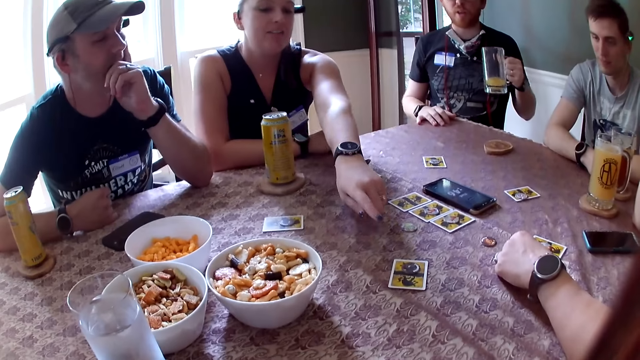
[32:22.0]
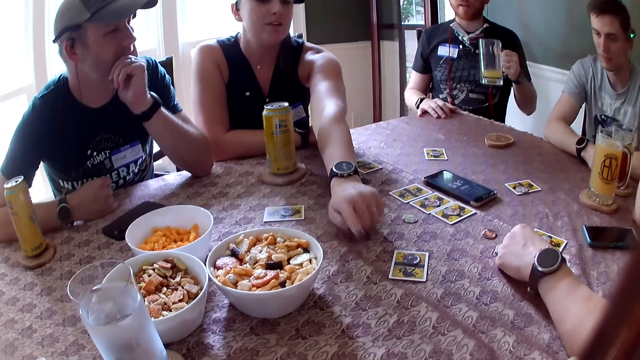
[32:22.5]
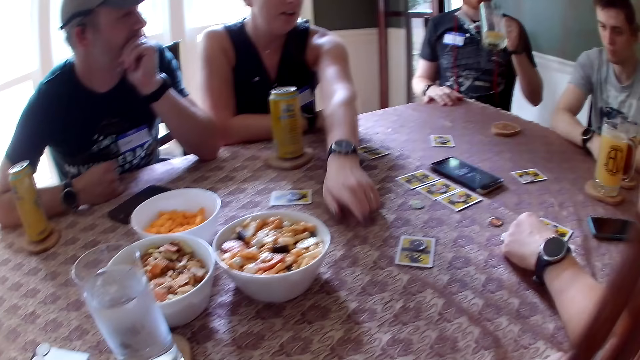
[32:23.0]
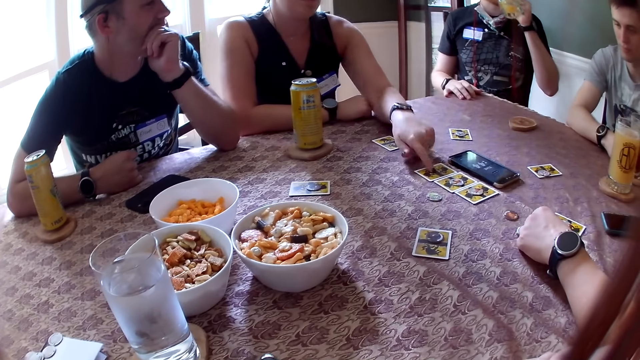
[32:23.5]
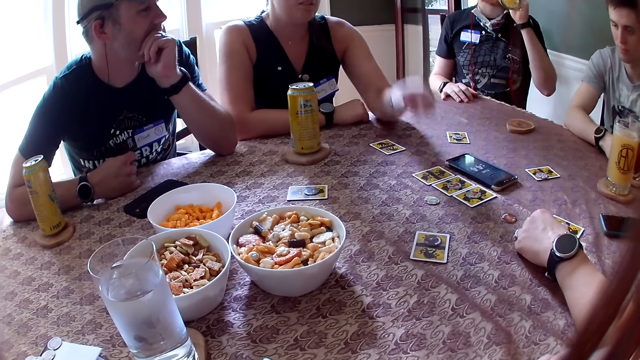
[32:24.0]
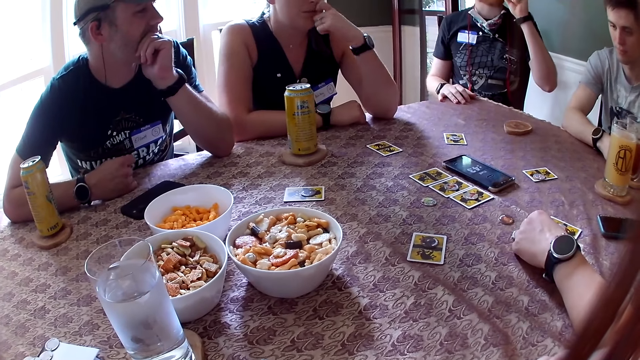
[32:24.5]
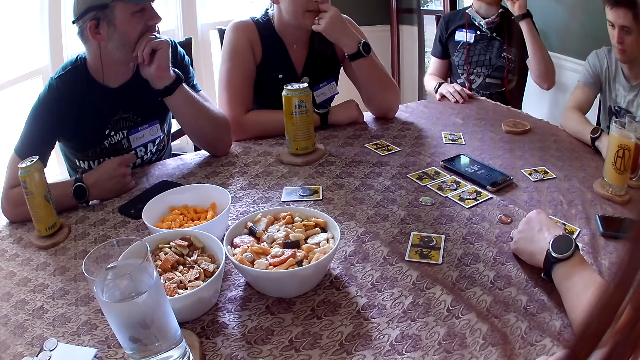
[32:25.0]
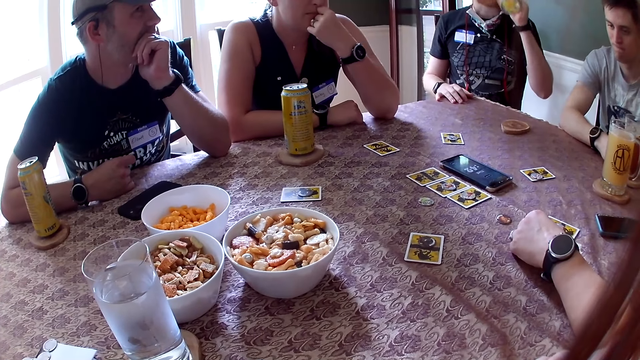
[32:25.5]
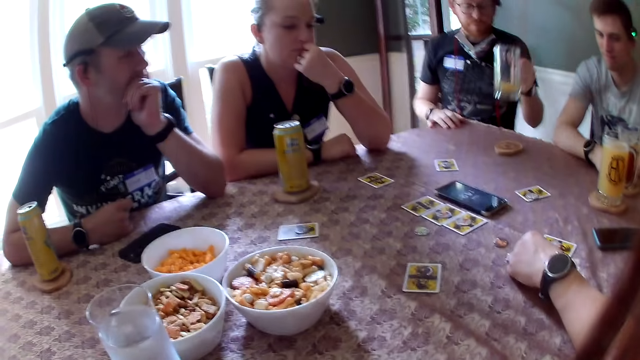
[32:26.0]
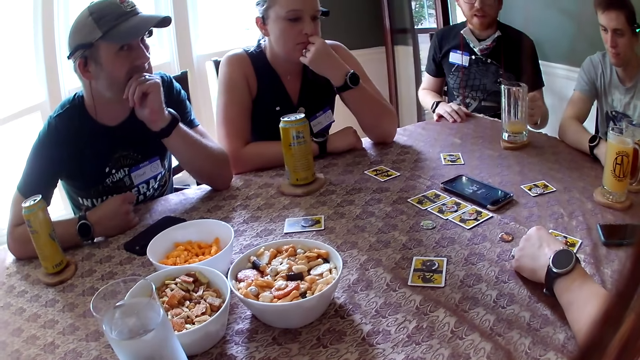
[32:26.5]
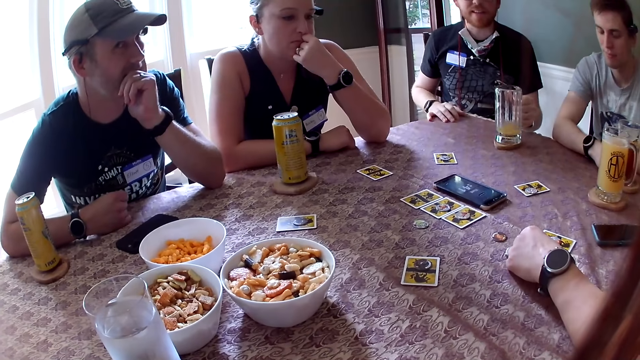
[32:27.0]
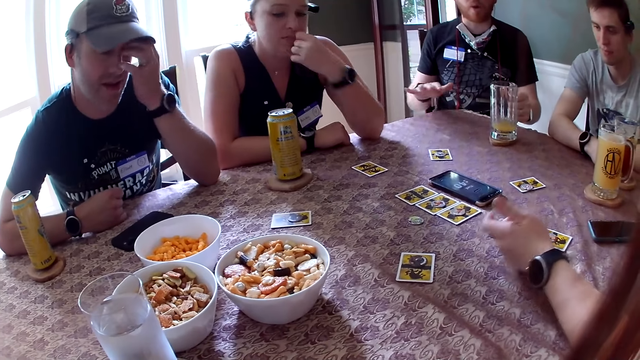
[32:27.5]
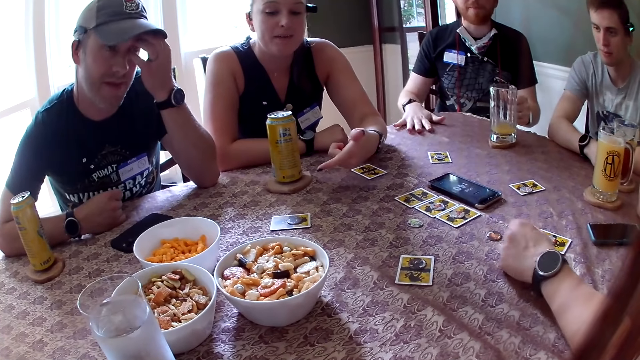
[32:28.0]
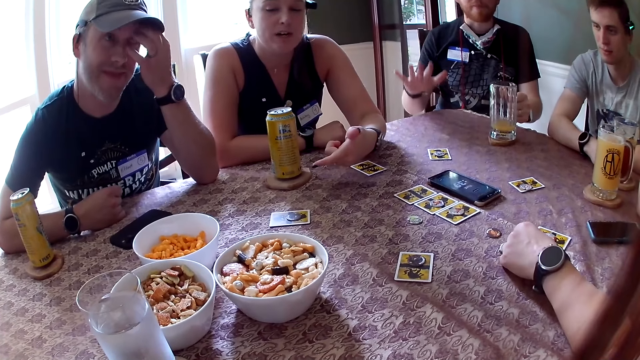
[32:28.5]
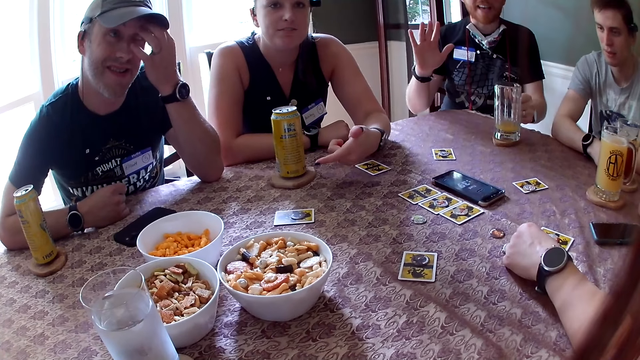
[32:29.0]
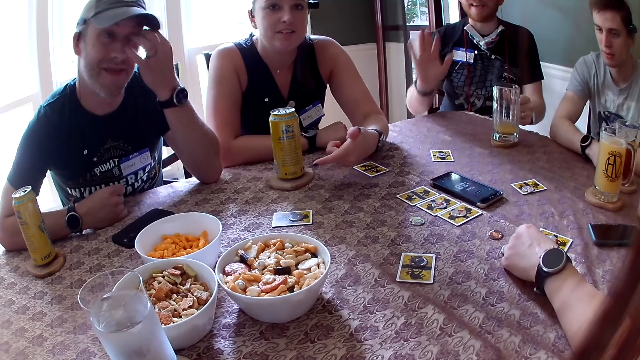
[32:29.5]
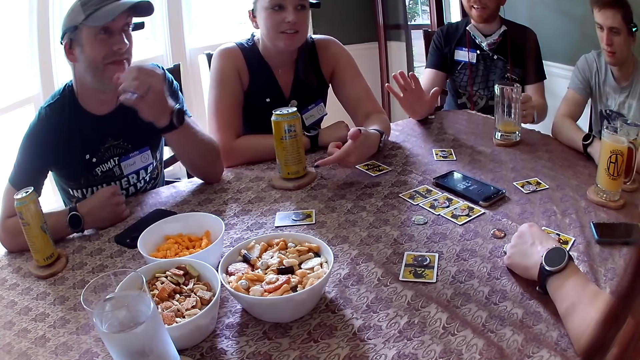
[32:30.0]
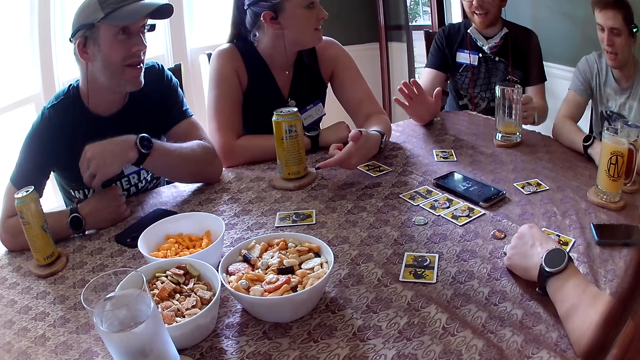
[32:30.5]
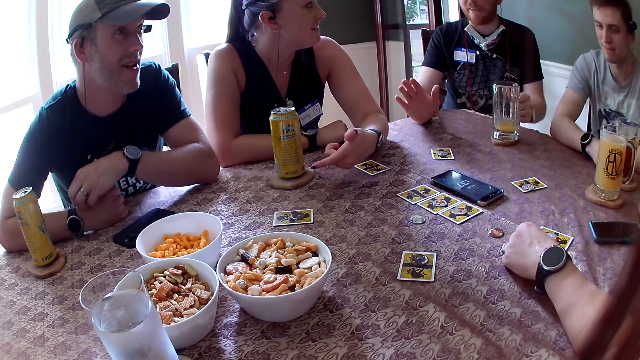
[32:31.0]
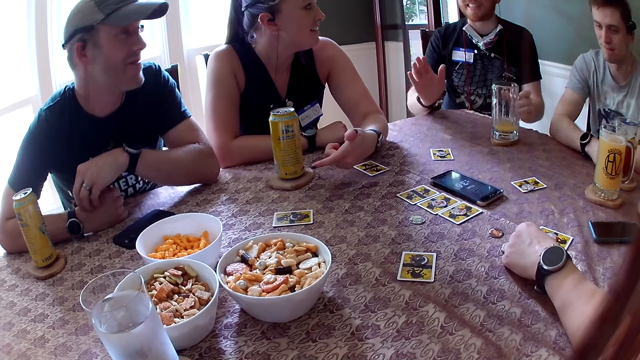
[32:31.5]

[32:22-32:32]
A woman taps on the table with her left hand. A man drinks from the glass with his left hand. The woman taps on a card with her left hand. She touches her face with her left hand. The camera wearer interacts with everyone in the apartment. Someone looks at the card. The man drops the glass on the table with his left hand. He interacts with everyone. Another woman interacts with everyone in the apartment. The first woman interacts with everyone in the apartment. The man drops his right hand on the table. Another man touches his head with his left hand. The first man raises his right hand from the table. He drops his right hand on the table. He talks to someone.

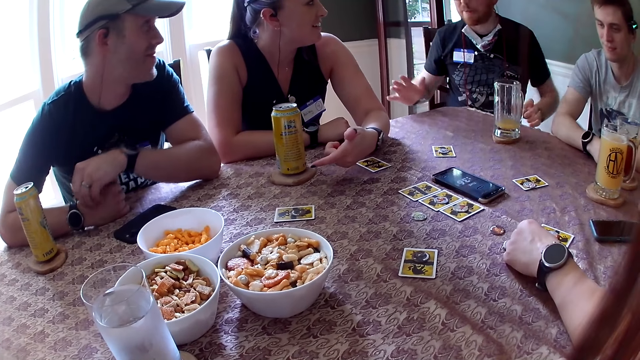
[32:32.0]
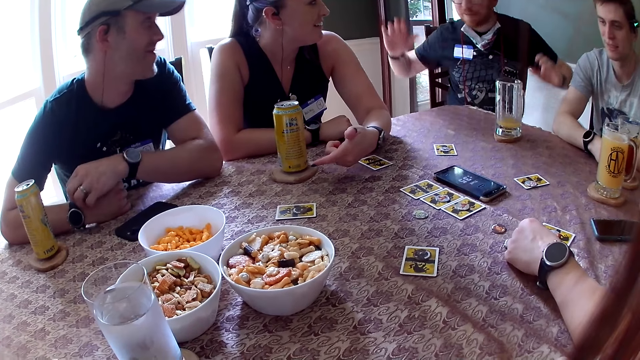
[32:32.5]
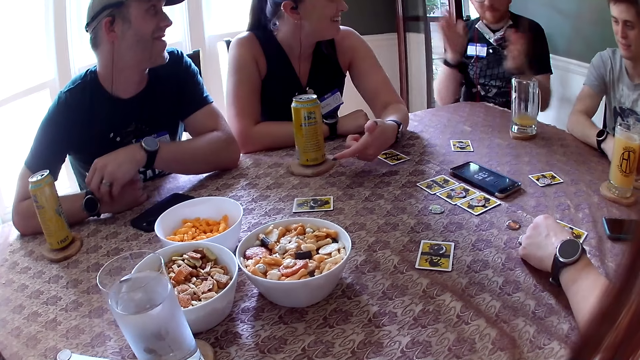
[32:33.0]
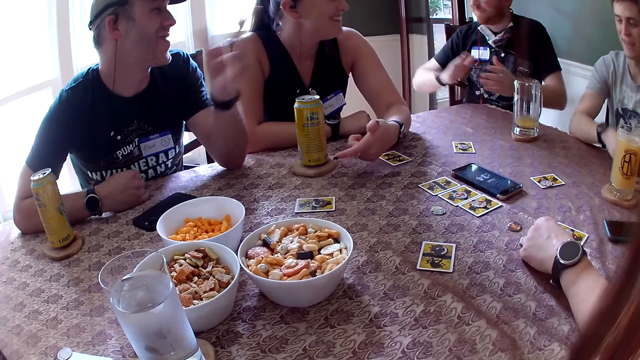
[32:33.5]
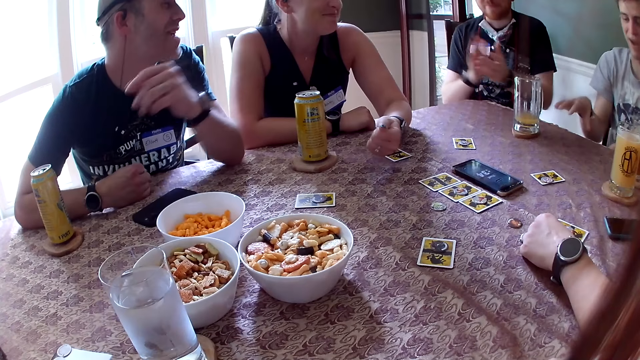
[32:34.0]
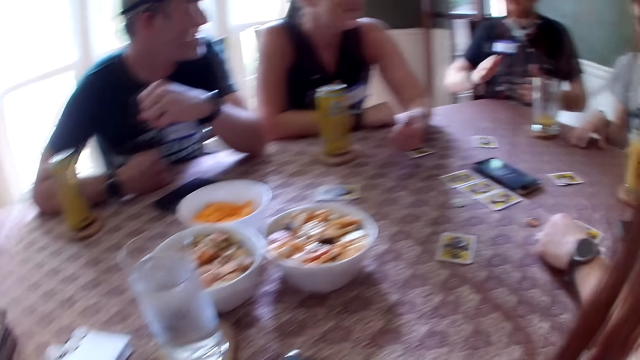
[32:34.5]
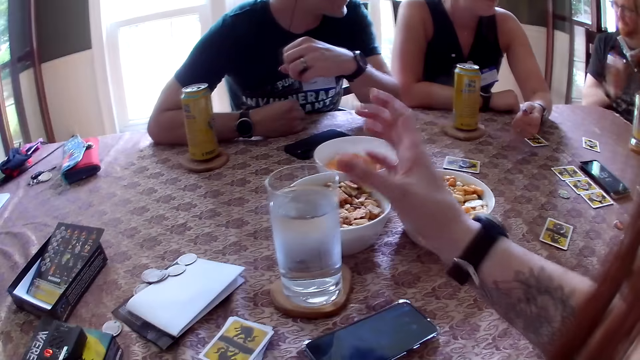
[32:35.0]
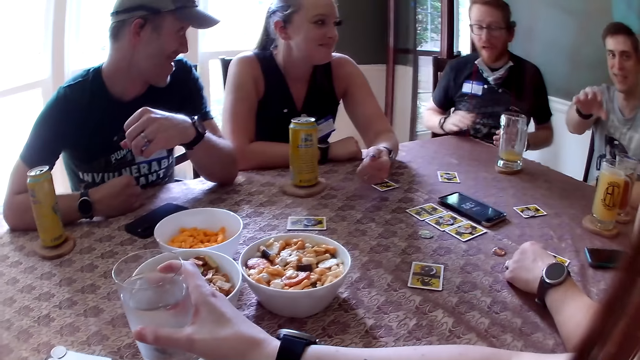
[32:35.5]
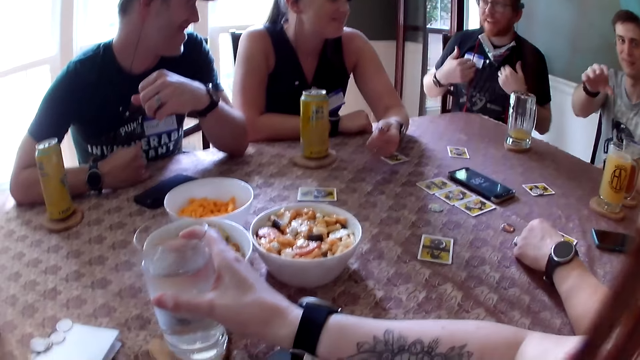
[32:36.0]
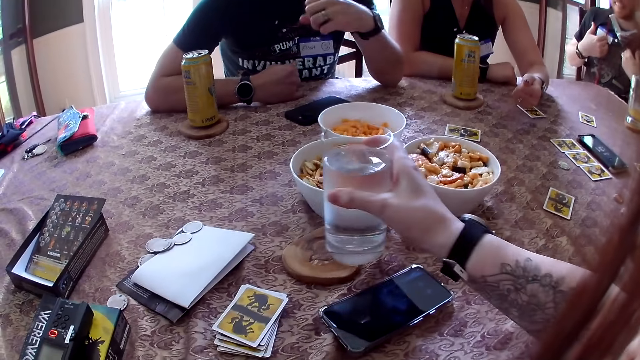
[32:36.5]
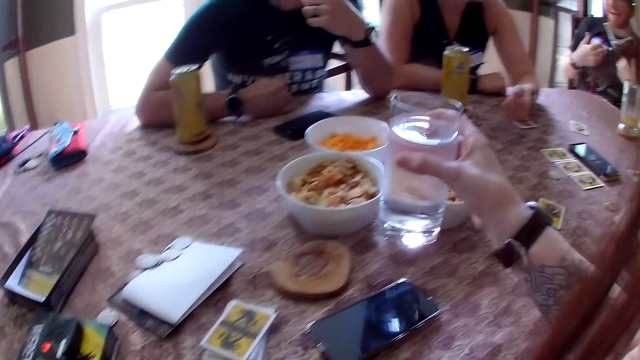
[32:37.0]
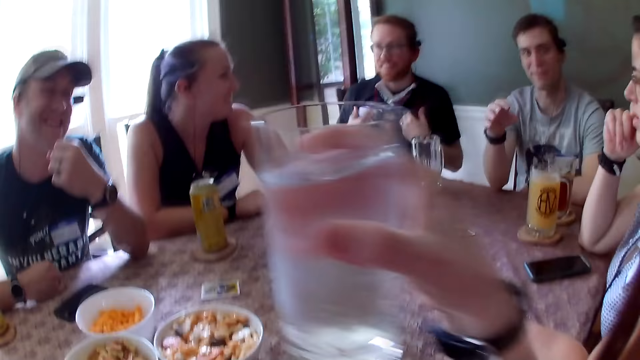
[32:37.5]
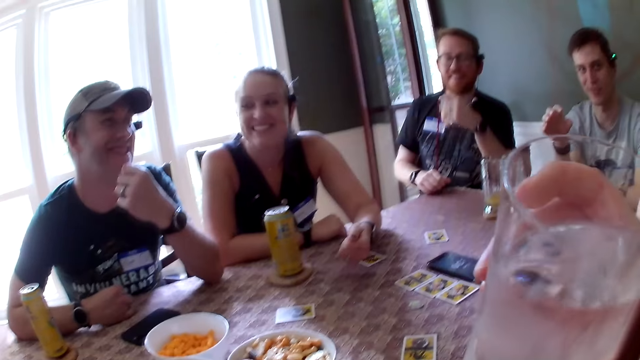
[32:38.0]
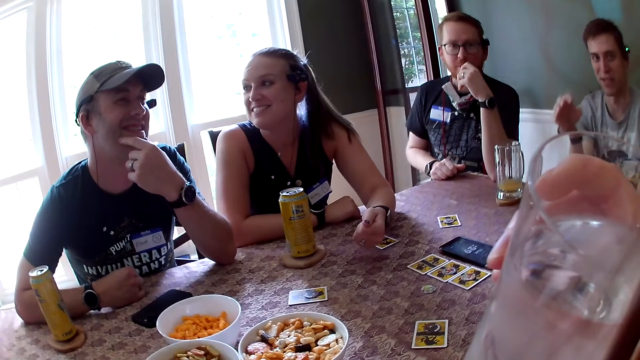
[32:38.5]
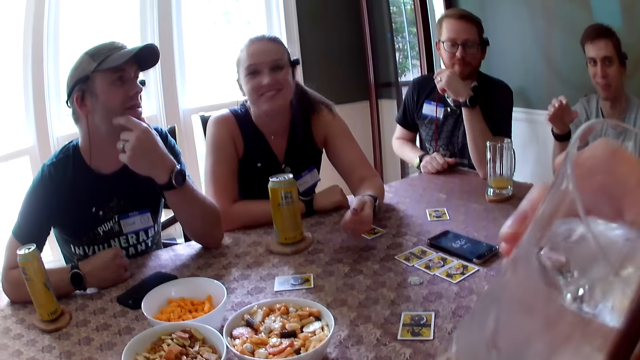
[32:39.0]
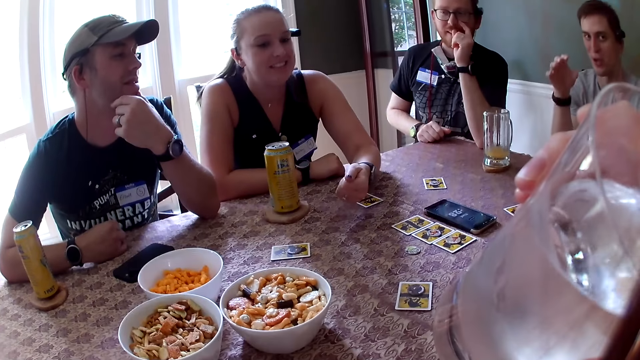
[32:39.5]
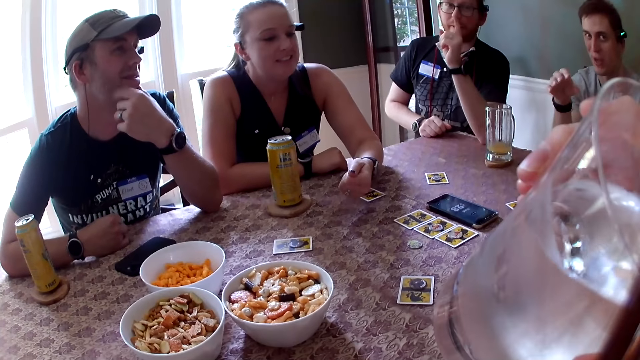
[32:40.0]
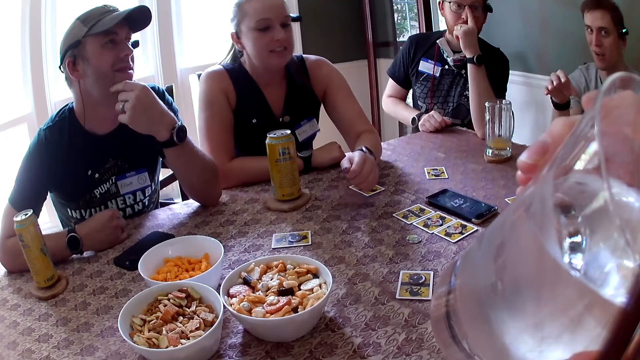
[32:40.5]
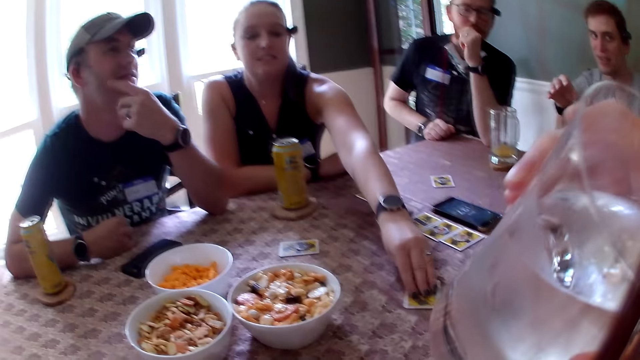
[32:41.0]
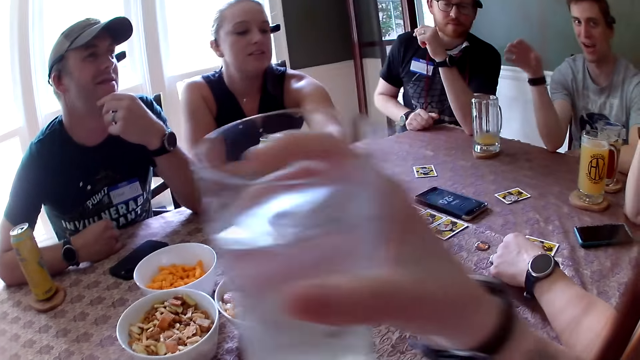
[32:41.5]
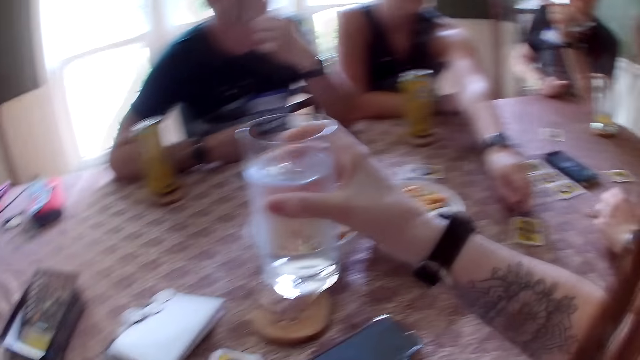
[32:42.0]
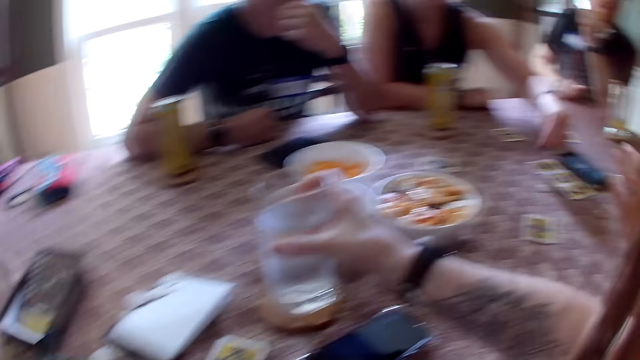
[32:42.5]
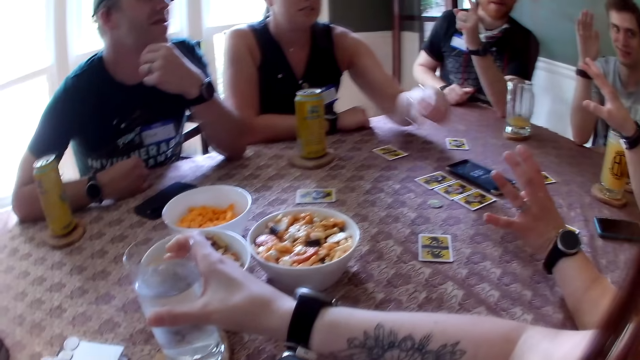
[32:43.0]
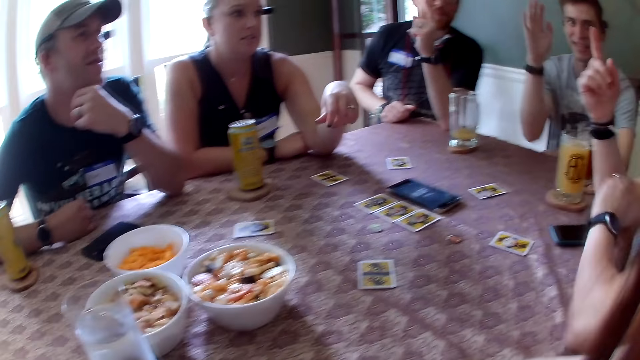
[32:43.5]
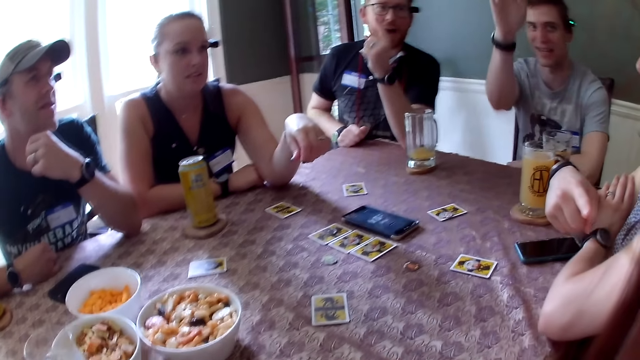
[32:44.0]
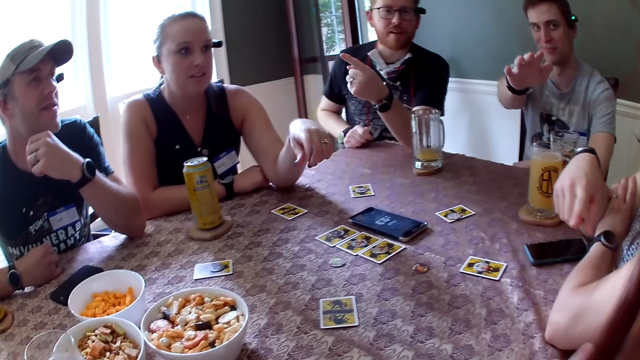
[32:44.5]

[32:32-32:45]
A man interacts with everyone. Another man claps his hands. A third man interacts with everyone. The first man drops his right hand on the table. The camera wearer carries the glass cup from the table with her right hand. The second man interacts with everyone. The third man touches his face with his left hand. The second man drops his left hand on the table. The camera wearer drinks water from the glass cup. A person talks to someone. The second man adjusts his glasses with his left hand. A woman picks up a piece from the card with her left hand. Another woman interacts with everyone in the apartment. The first woman drops the piece on the card with her left hand. The camera wearer drops the glass cup on the table with her right hand. Another person touches the card. The other woman points her right hand.
